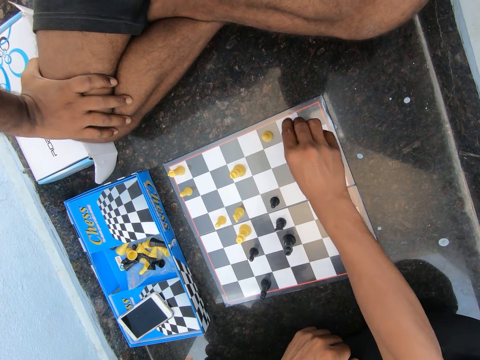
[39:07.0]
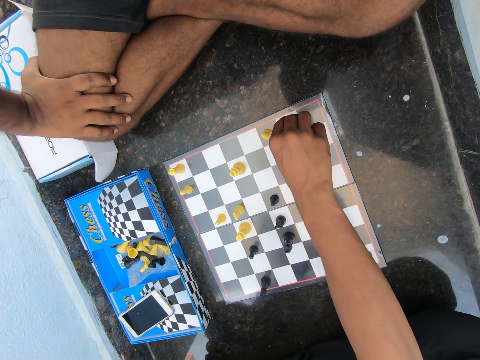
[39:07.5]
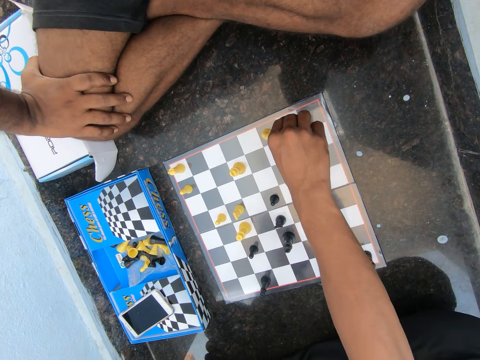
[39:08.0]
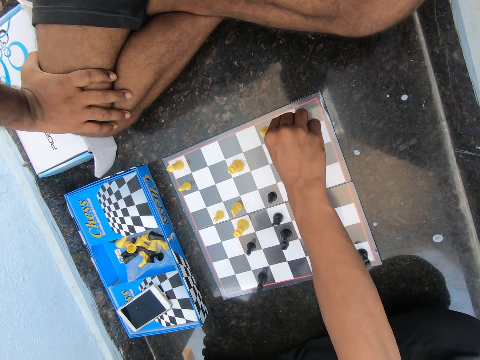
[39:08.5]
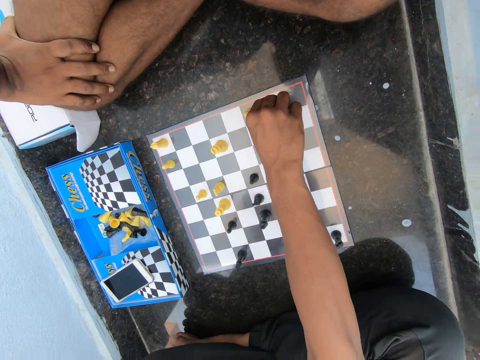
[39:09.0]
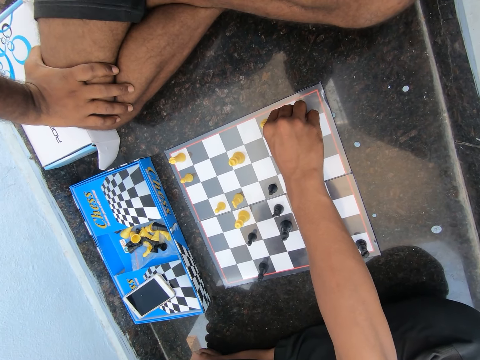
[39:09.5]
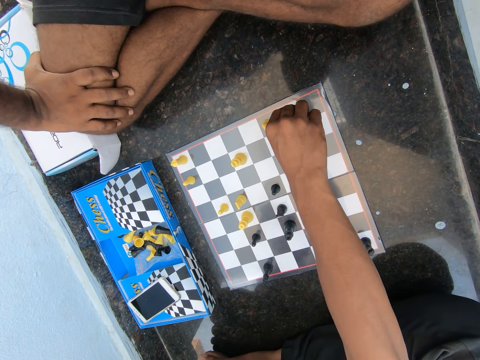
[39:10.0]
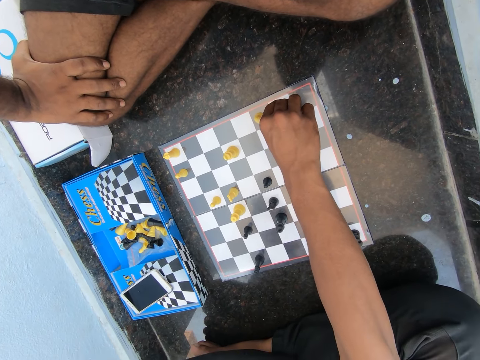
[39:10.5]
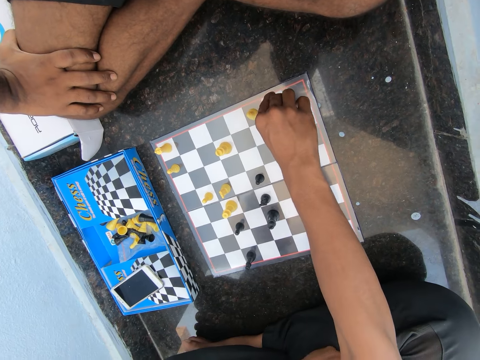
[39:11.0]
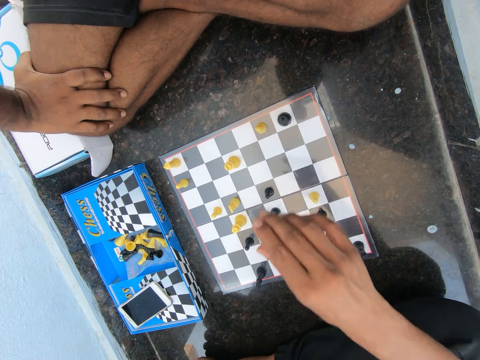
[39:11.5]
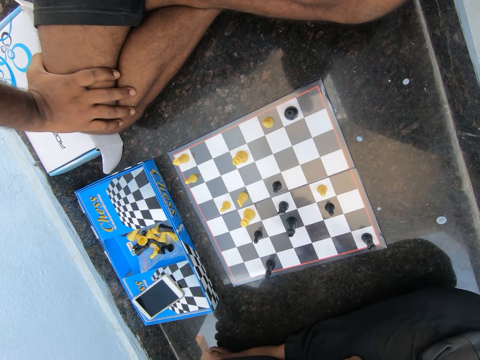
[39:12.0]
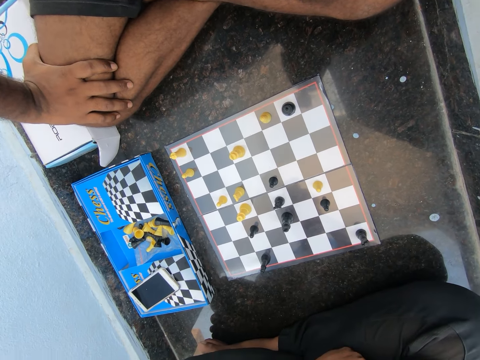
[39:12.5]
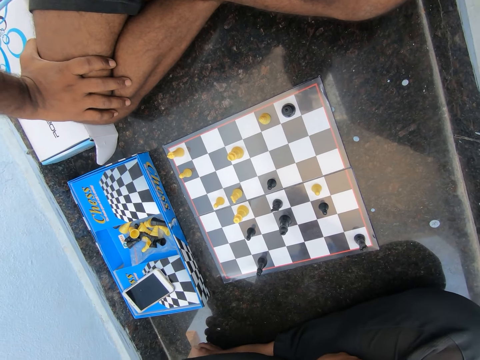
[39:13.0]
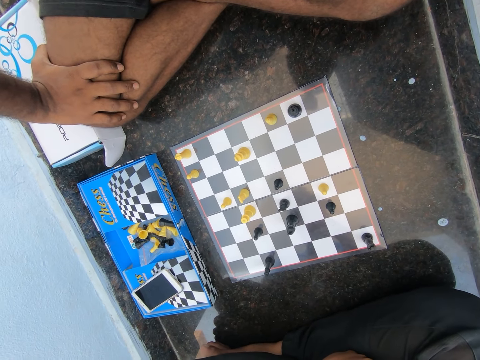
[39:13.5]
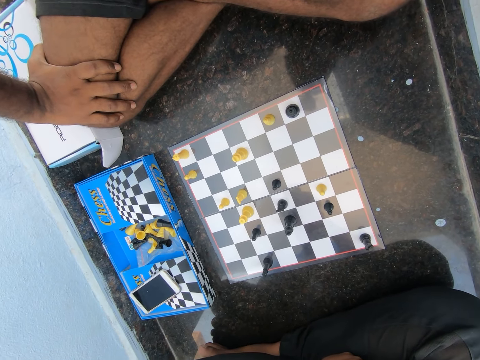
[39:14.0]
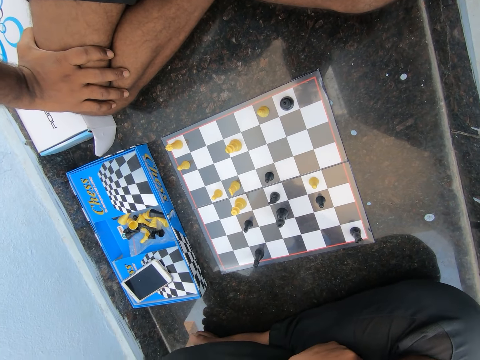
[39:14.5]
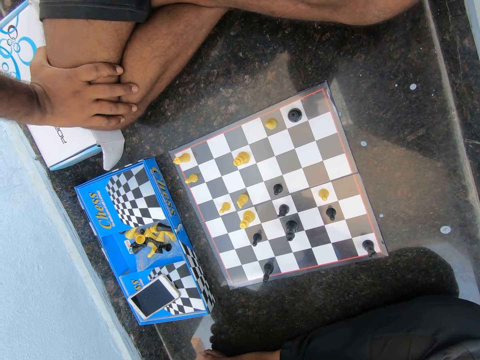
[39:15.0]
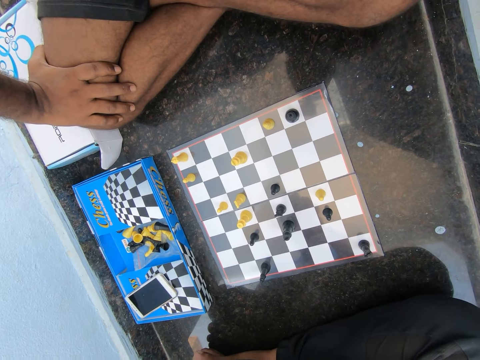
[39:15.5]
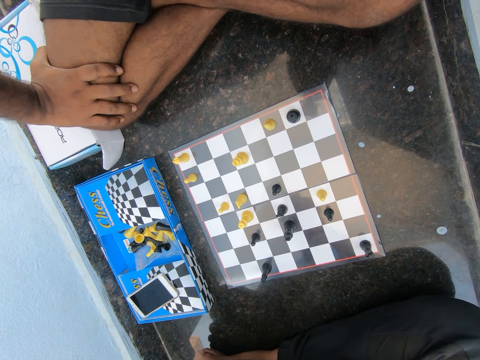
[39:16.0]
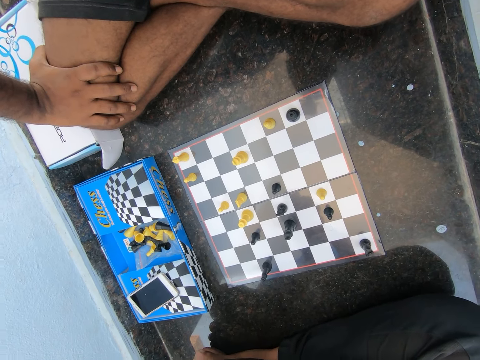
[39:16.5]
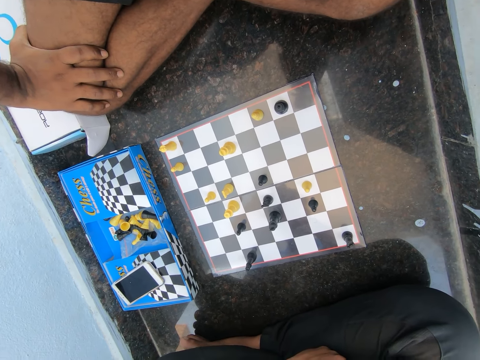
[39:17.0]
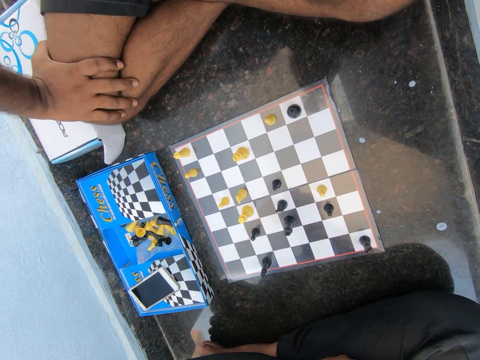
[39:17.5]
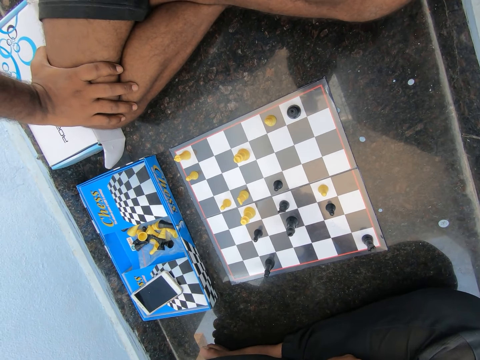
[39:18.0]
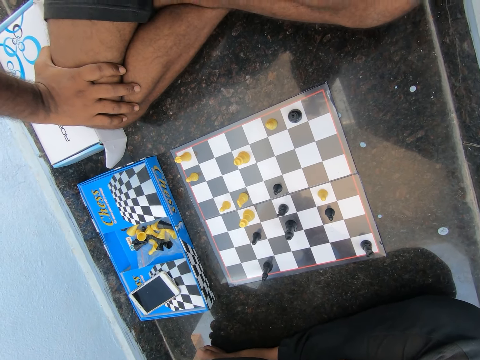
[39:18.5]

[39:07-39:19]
The camera wearer places the black chess piece on the chess board. A man touches part of his body.

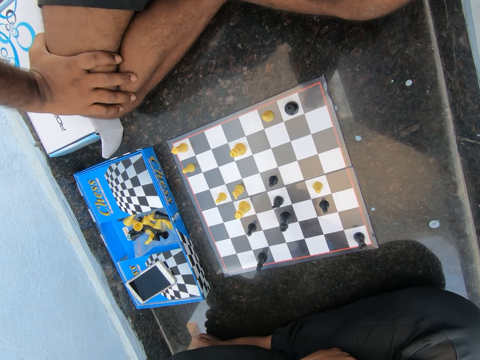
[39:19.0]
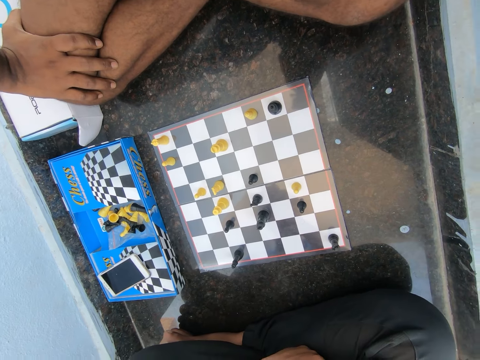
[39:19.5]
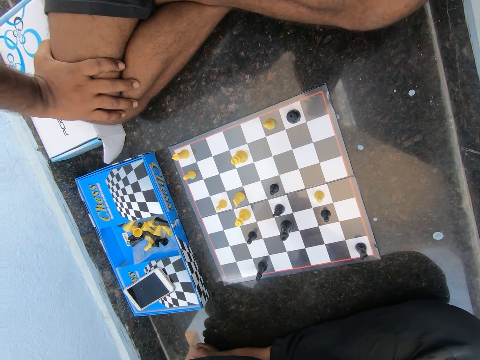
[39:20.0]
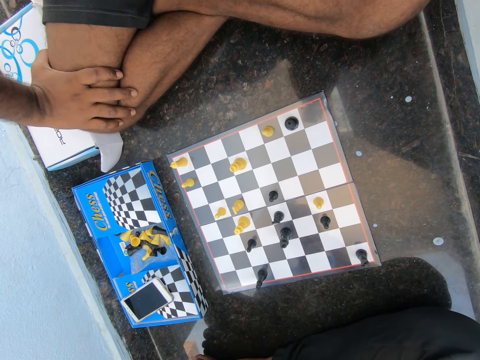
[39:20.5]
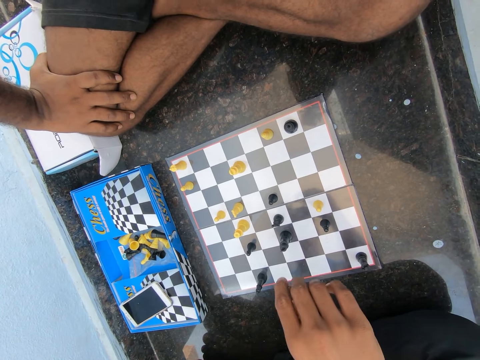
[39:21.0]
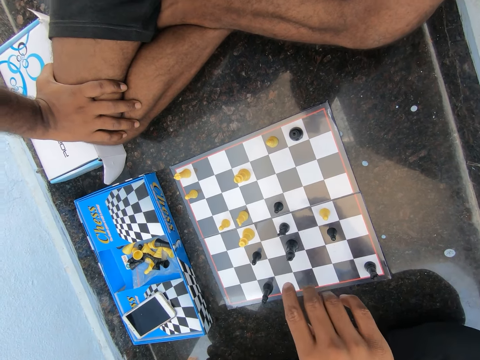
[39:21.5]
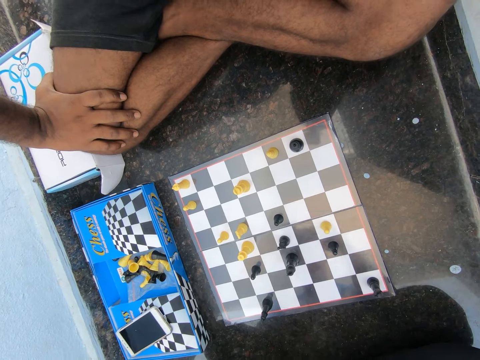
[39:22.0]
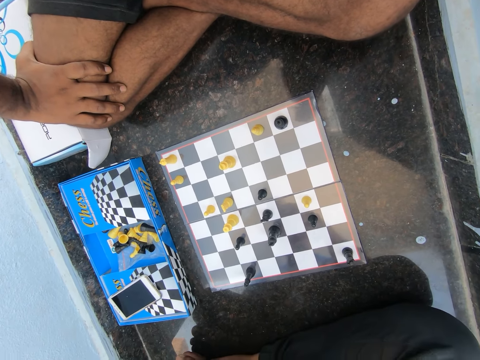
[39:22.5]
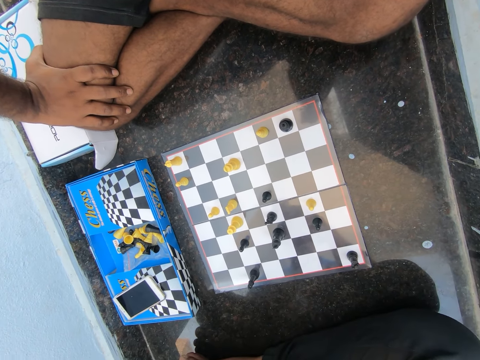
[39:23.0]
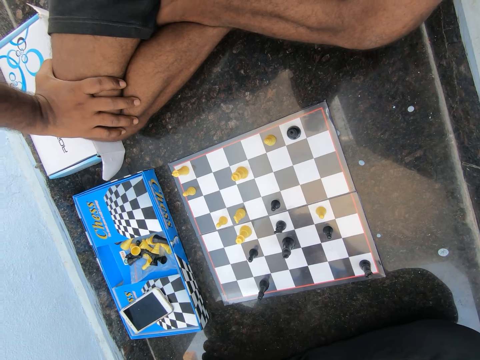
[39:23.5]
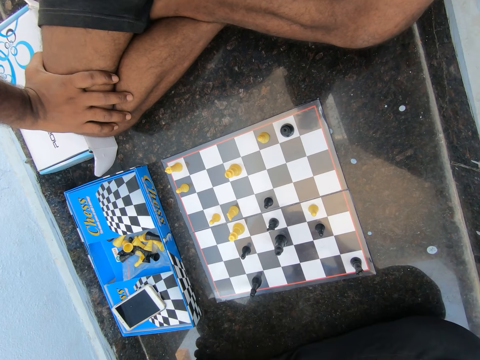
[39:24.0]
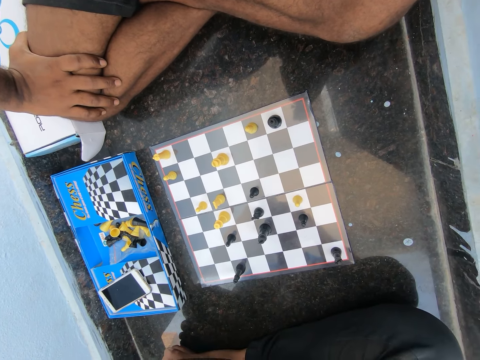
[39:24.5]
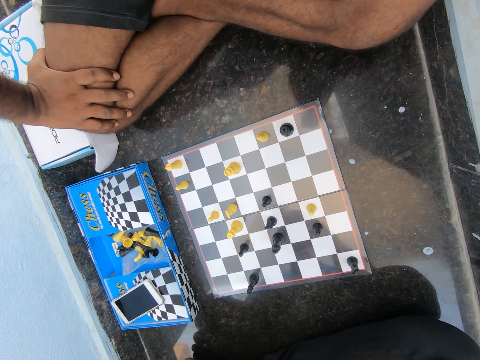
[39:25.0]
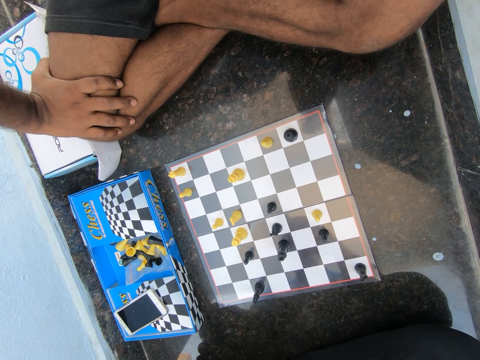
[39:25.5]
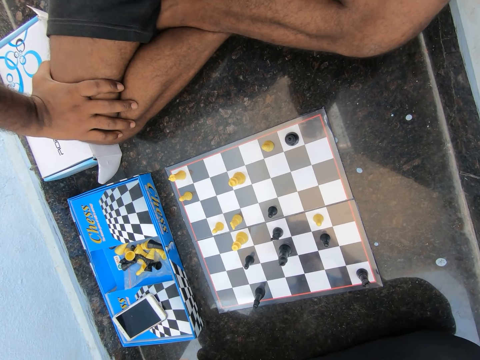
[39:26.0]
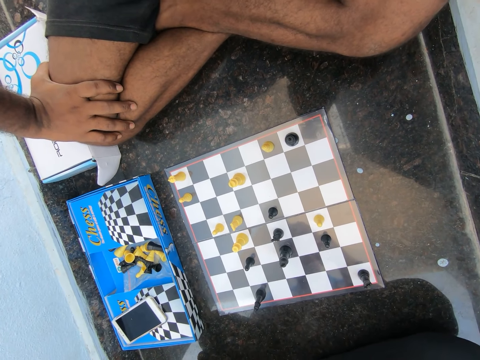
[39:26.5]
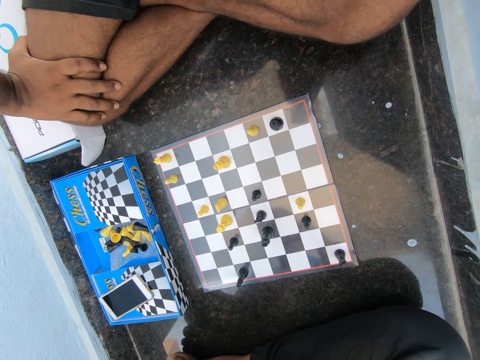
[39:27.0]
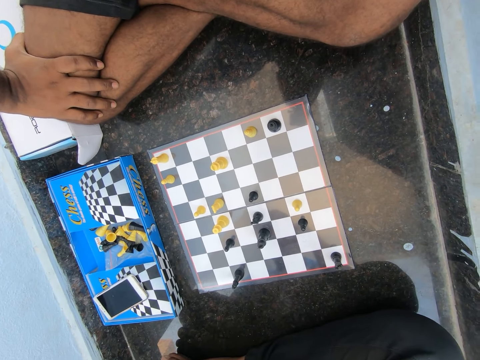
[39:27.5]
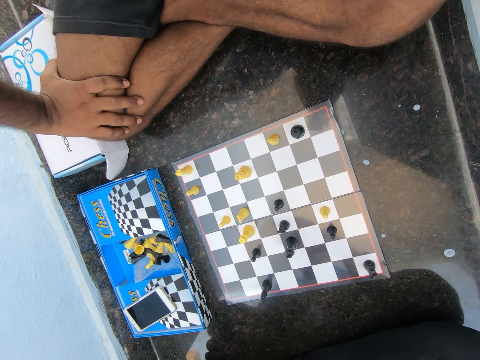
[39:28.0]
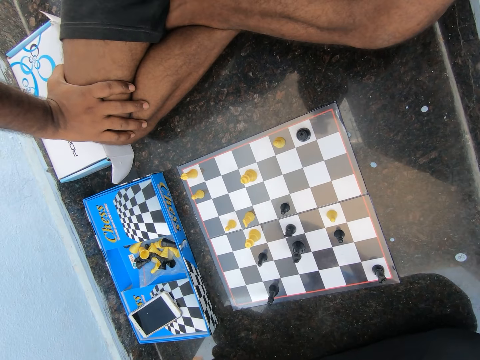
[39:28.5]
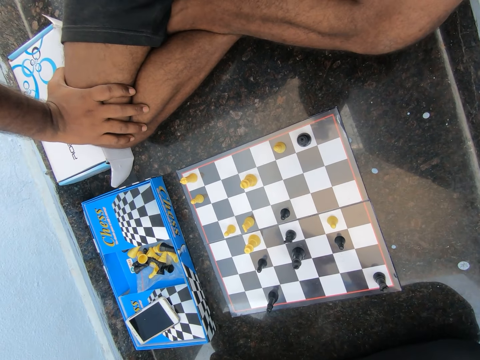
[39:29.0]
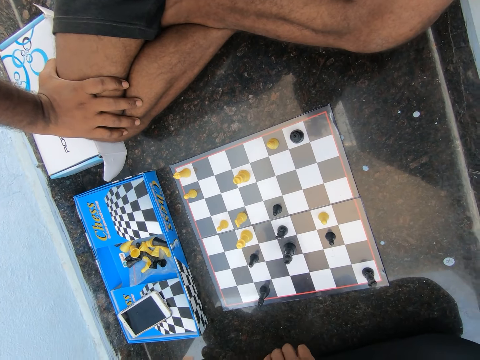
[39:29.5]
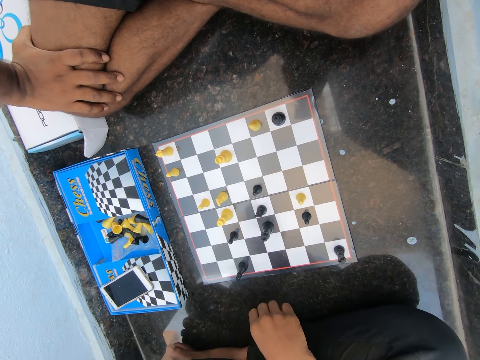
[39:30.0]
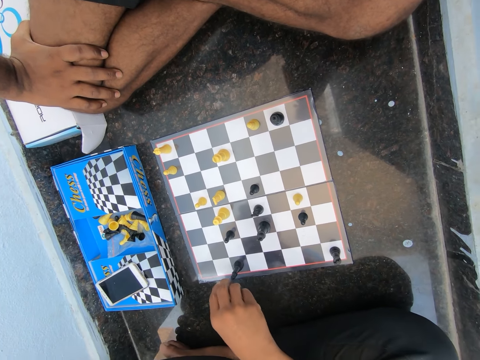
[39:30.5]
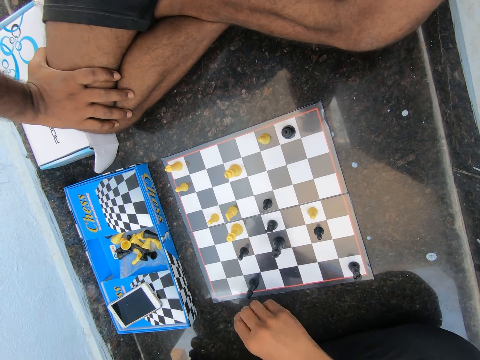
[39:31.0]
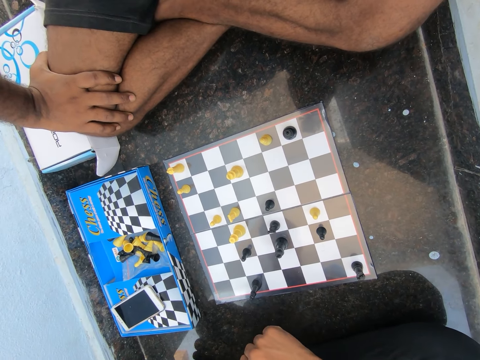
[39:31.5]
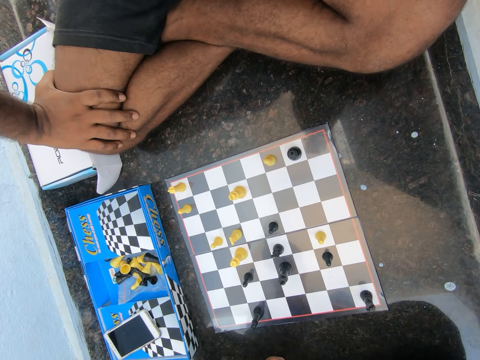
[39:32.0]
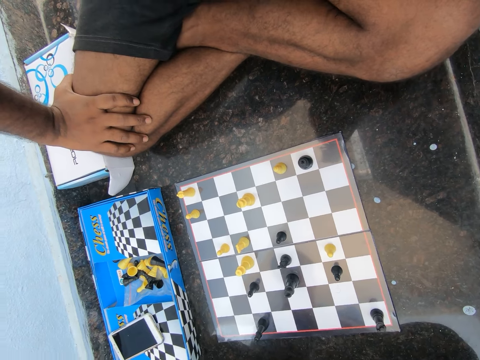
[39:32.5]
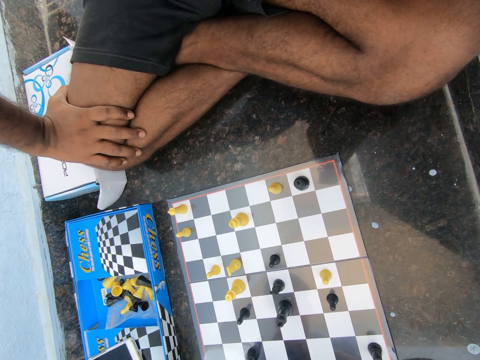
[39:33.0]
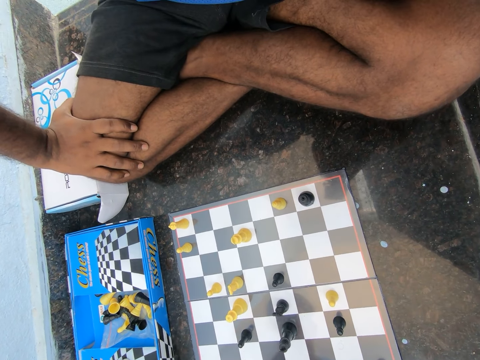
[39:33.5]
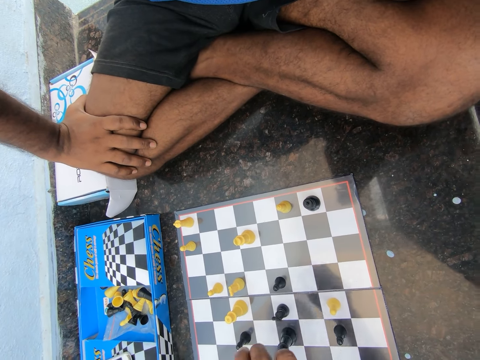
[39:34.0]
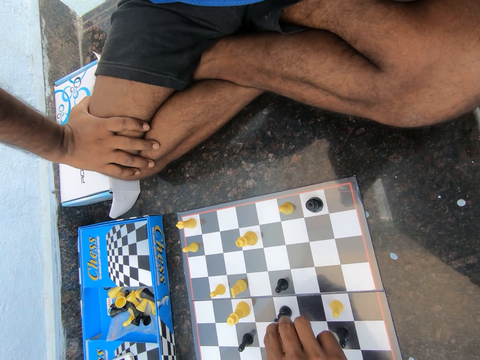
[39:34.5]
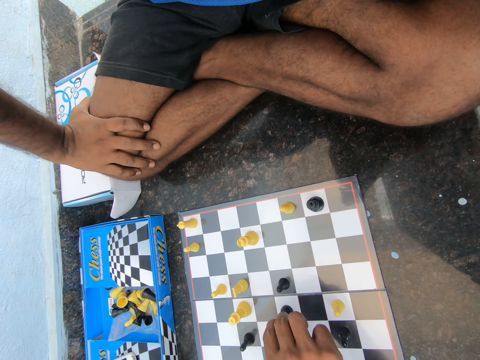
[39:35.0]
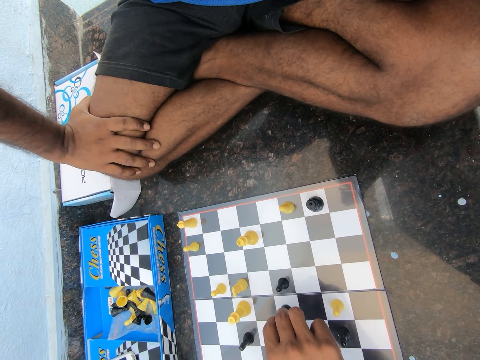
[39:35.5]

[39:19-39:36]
A man plays the chess game.
